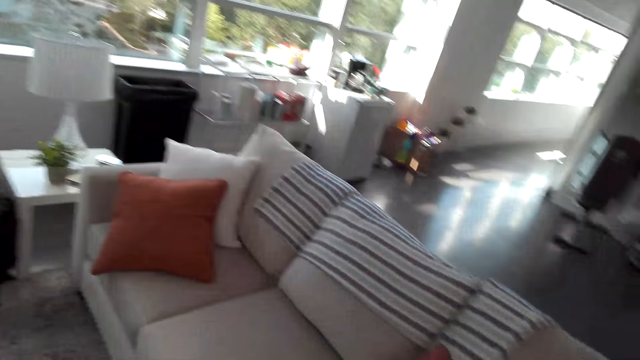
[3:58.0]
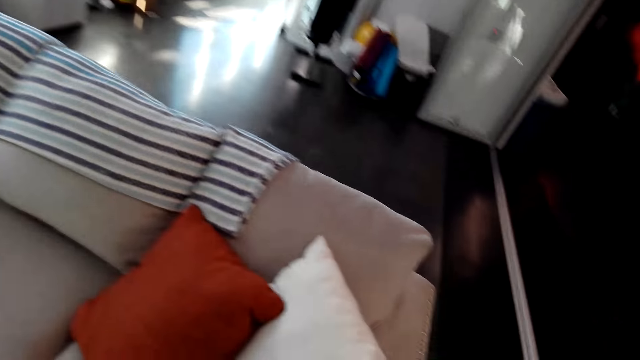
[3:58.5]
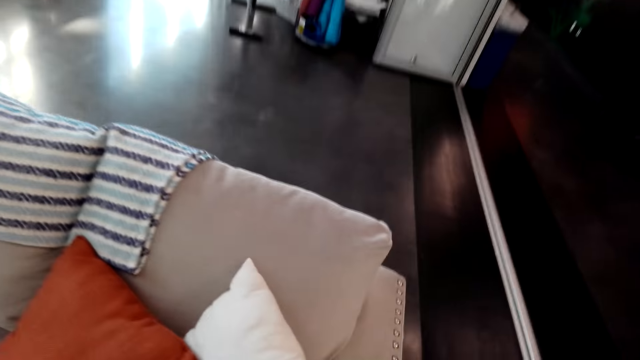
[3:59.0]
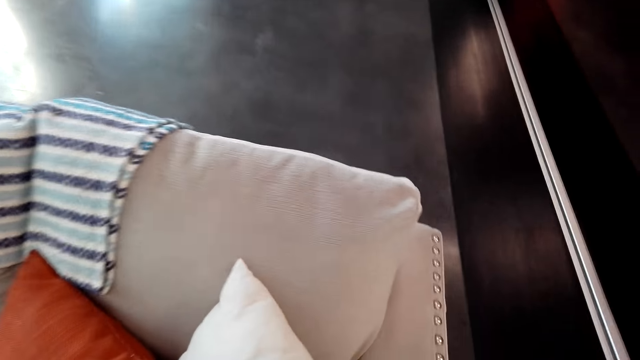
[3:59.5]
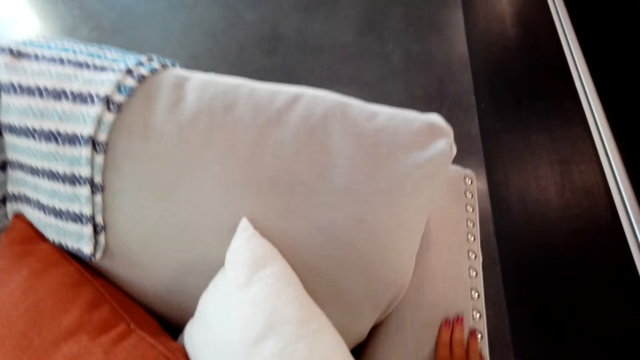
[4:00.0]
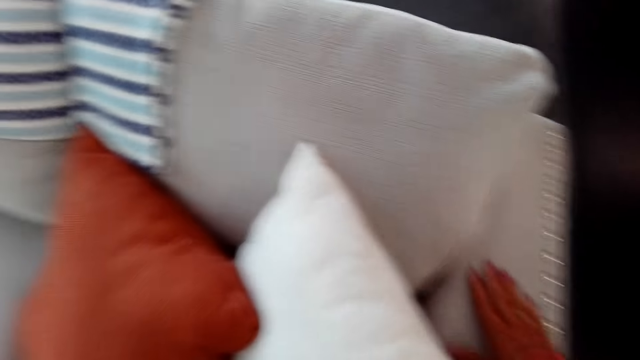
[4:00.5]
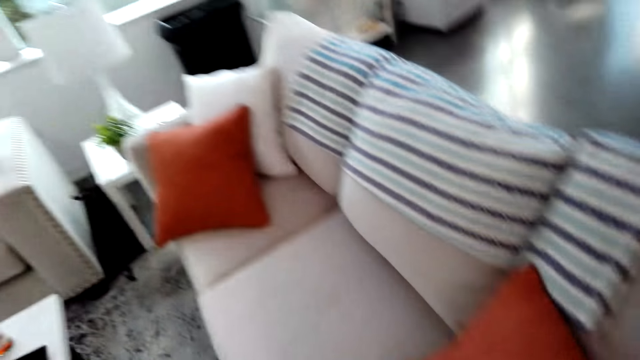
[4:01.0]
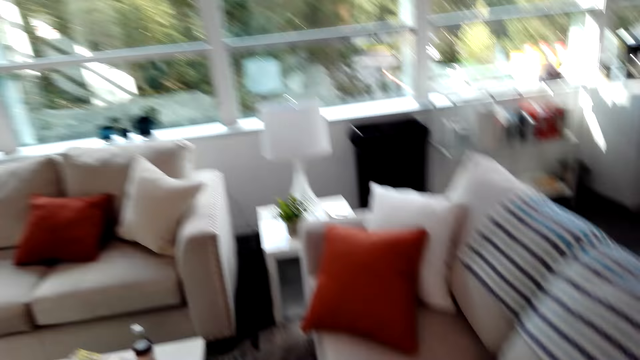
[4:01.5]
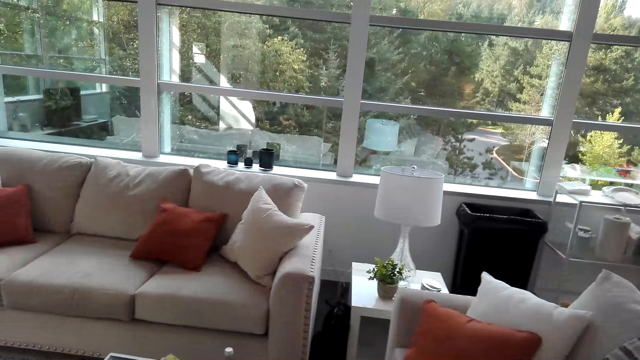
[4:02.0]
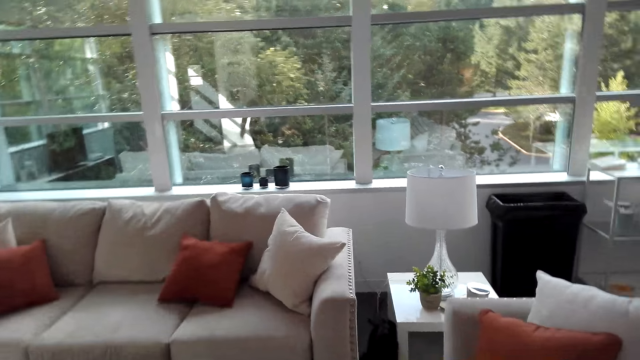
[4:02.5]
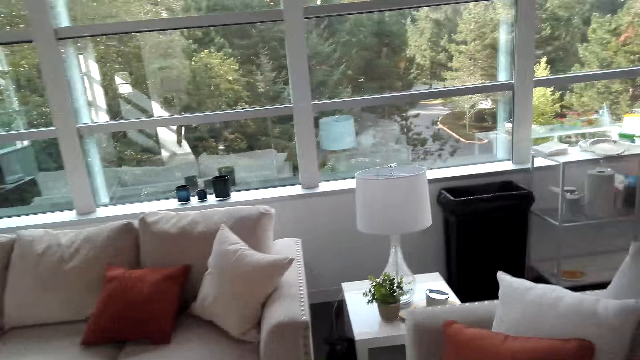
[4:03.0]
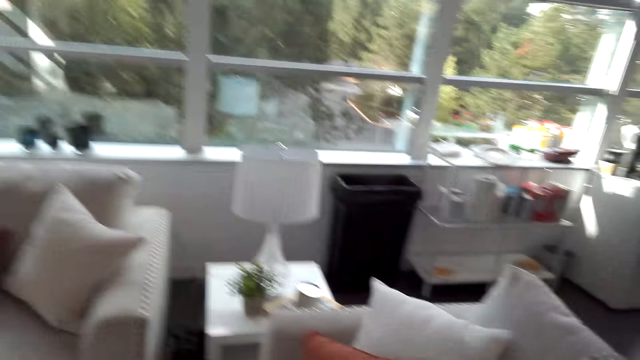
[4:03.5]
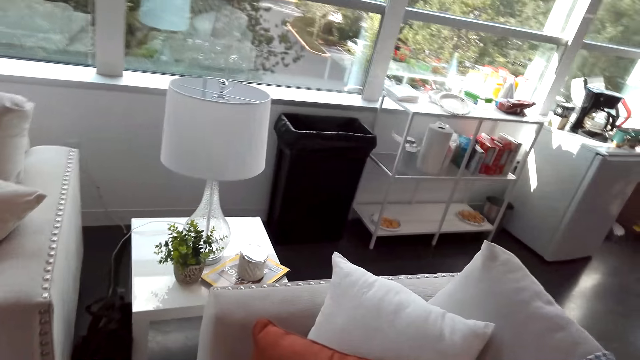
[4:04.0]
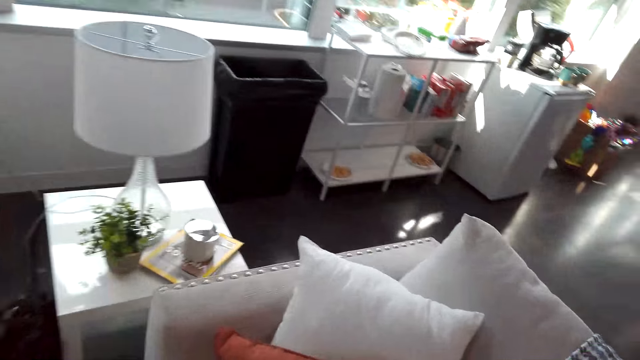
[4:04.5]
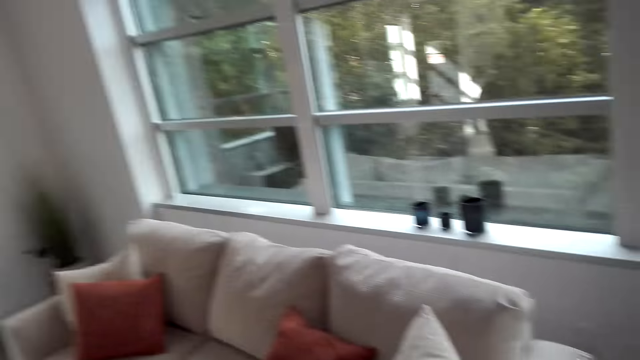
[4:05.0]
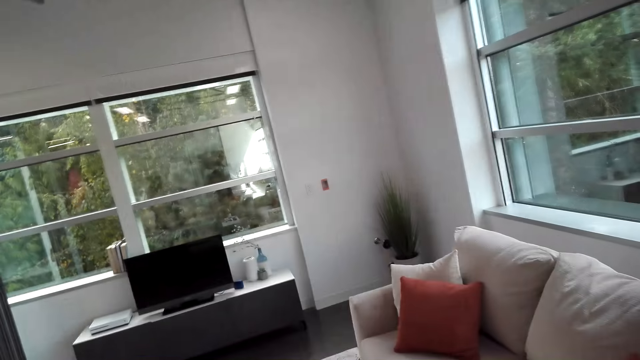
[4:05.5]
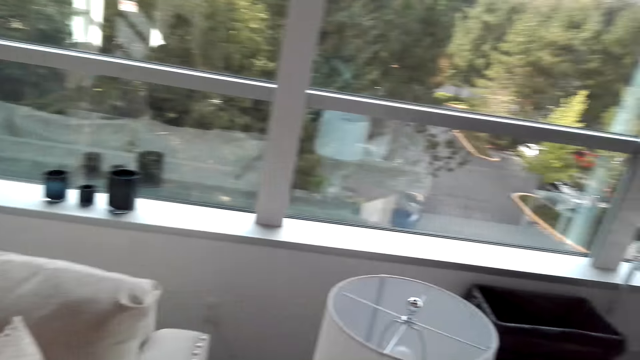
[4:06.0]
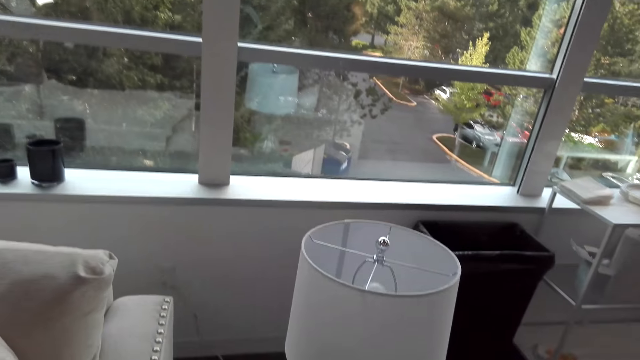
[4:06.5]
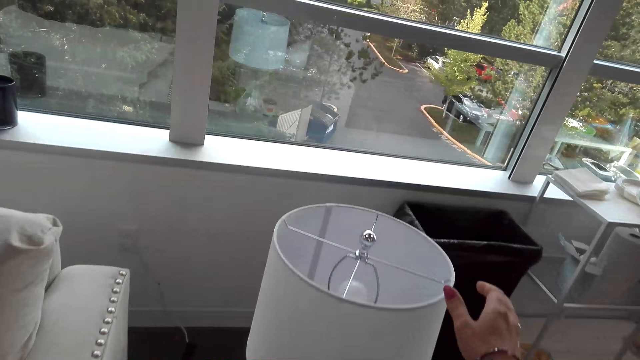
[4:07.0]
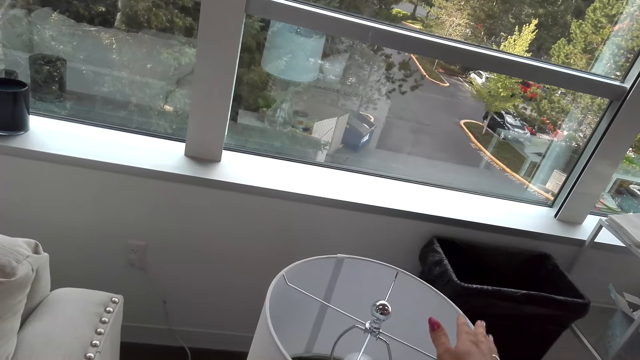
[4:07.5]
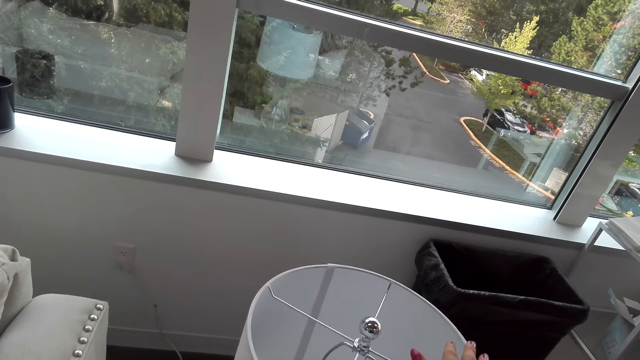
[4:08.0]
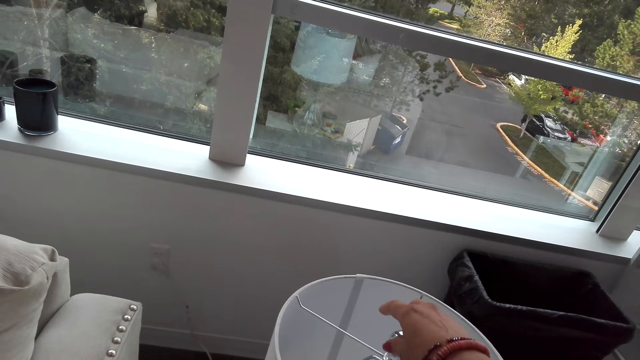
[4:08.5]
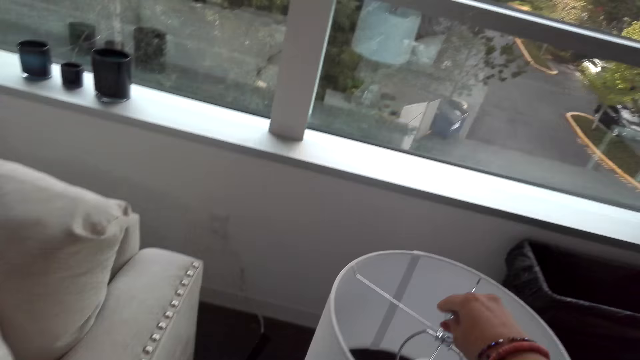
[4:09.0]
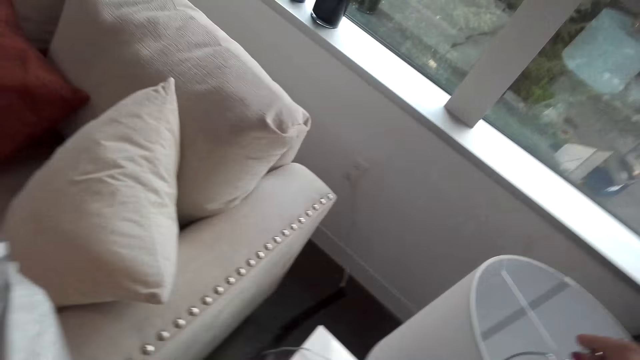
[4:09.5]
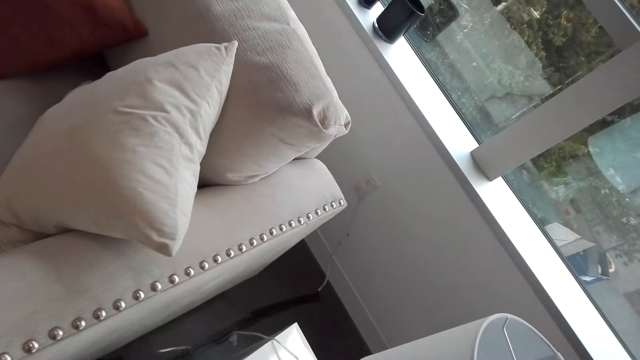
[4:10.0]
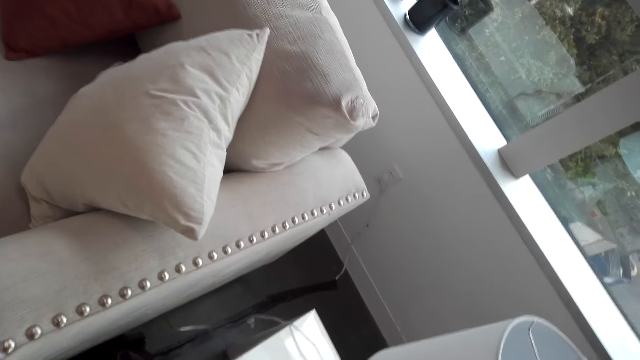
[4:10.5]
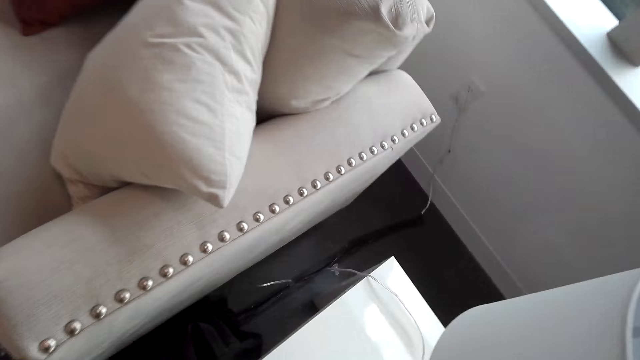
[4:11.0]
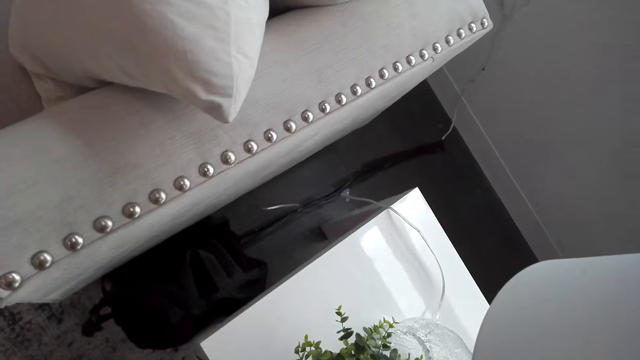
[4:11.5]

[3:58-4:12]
The camera wearer shows the woman the lamp.

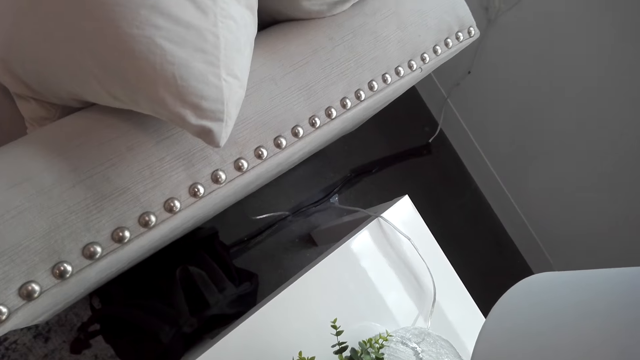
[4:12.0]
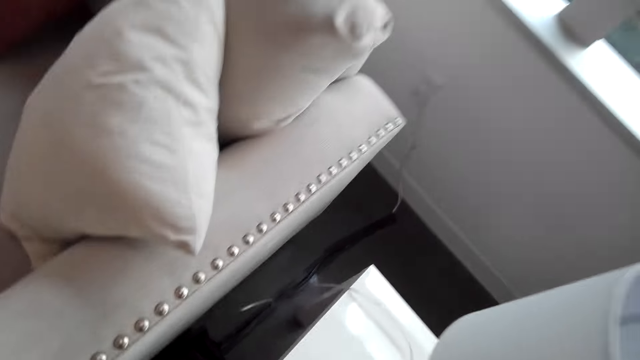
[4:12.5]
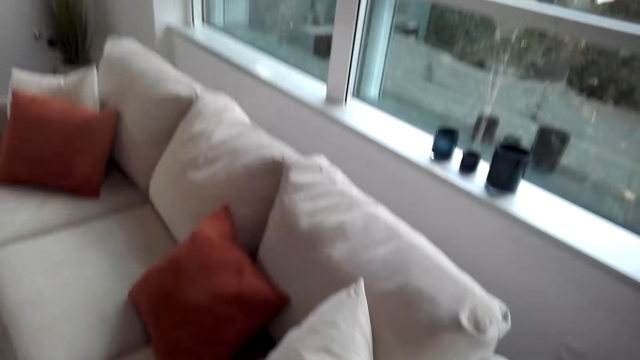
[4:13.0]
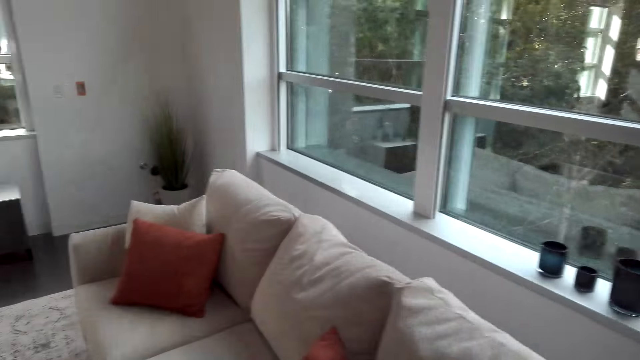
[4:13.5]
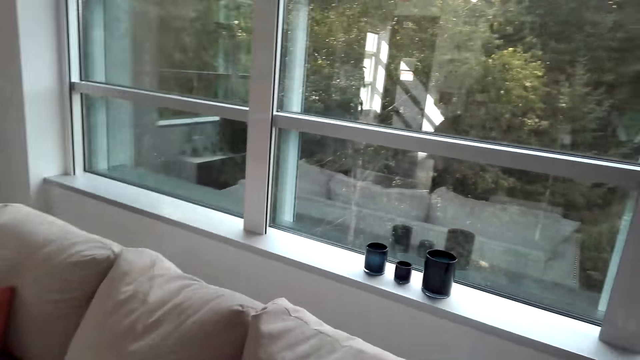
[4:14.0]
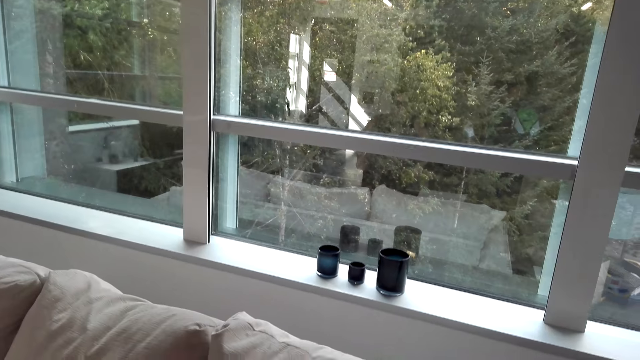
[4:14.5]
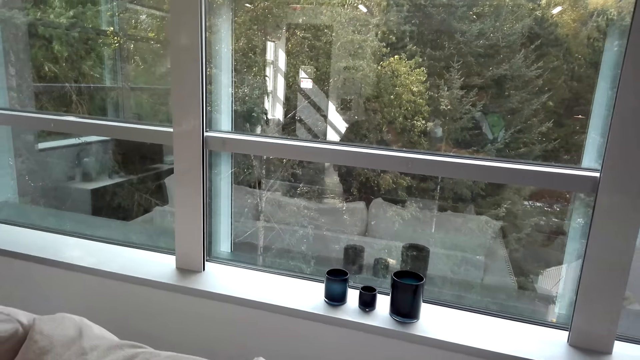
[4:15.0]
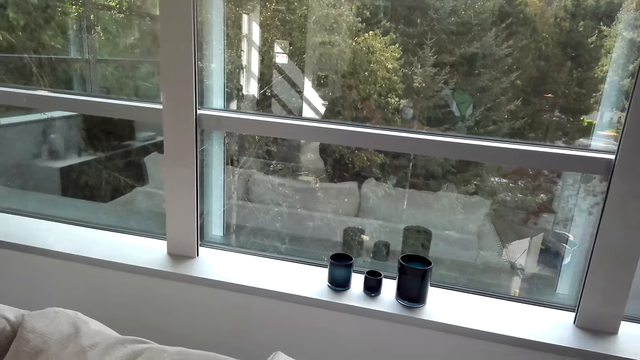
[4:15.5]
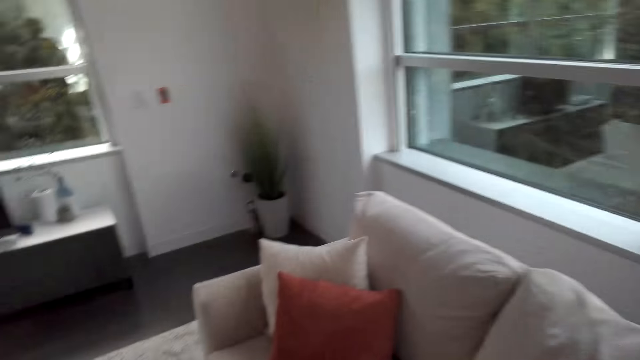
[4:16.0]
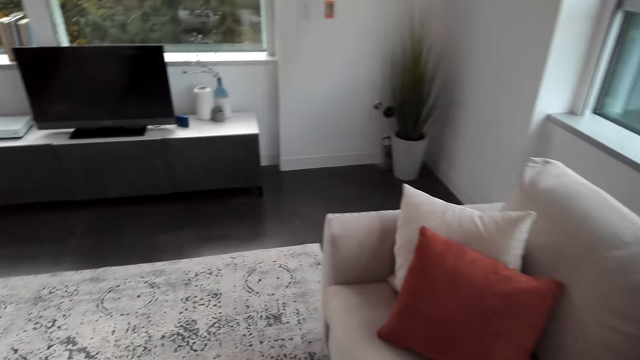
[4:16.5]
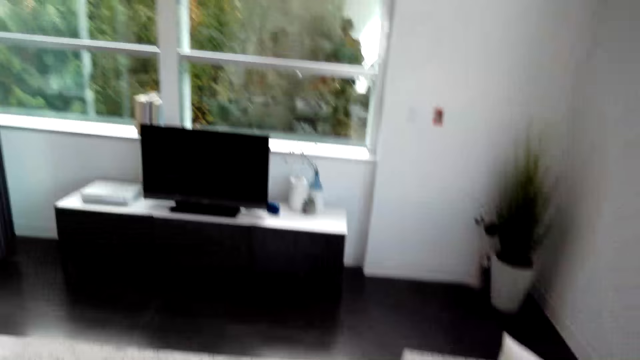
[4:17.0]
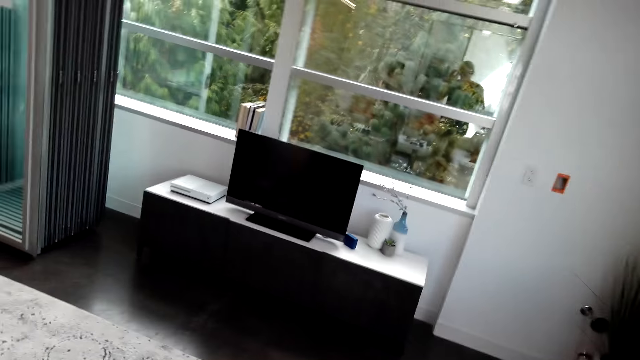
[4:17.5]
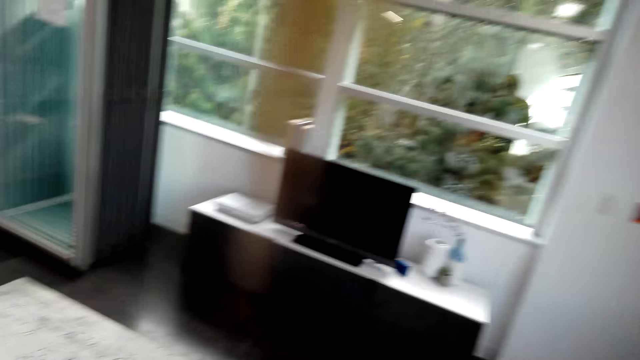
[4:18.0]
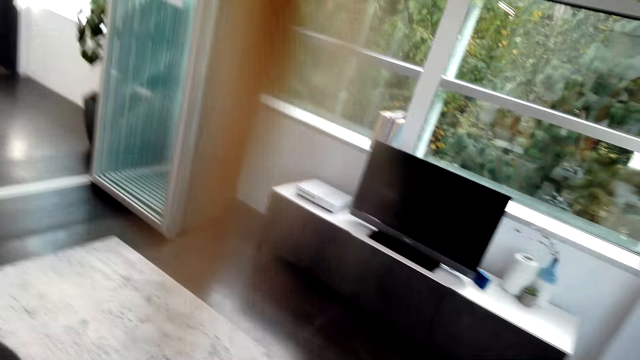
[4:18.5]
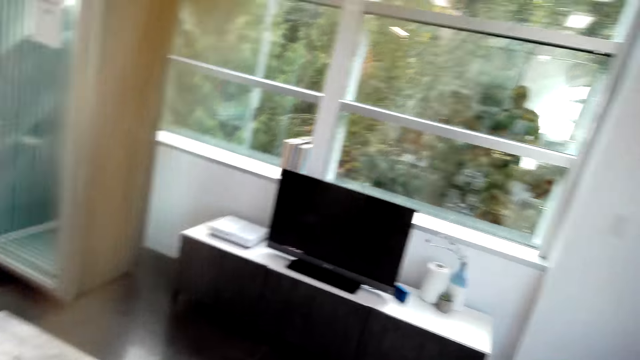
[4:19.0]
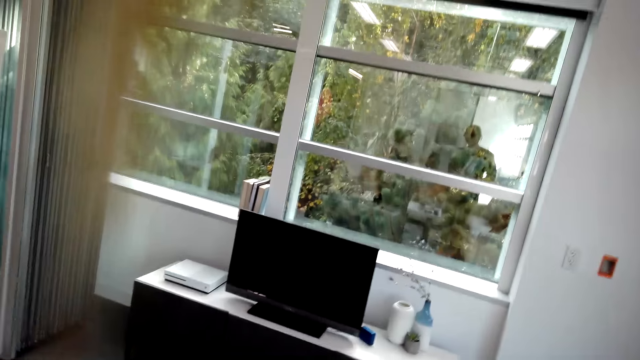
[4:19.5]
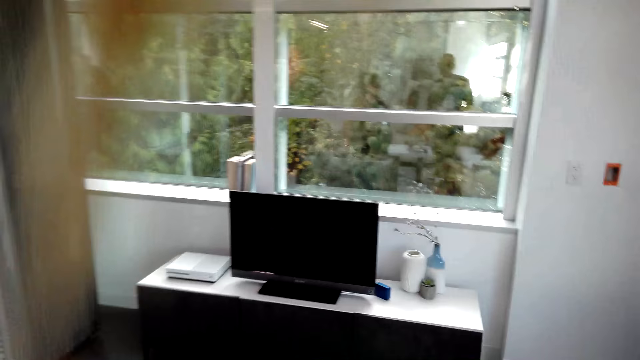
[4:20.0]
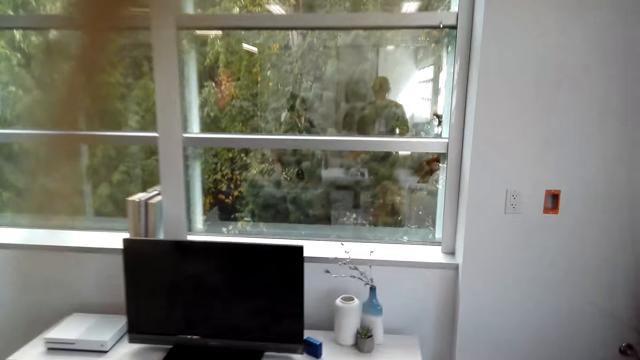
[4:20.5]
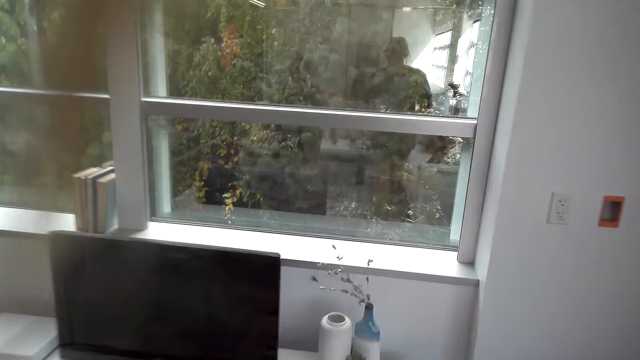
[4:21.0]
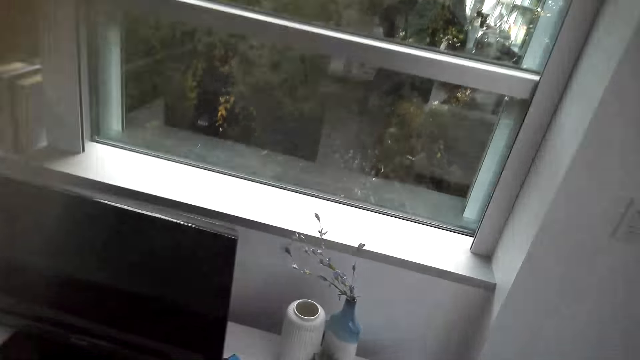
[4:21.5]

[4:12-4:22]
The other woman and the first woman walk in the room.
